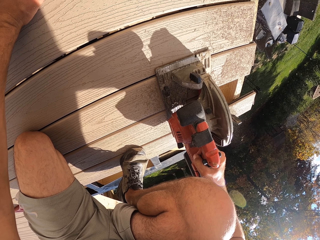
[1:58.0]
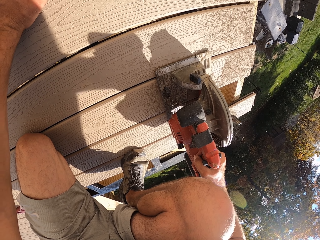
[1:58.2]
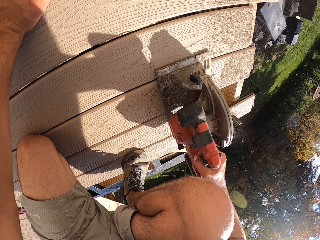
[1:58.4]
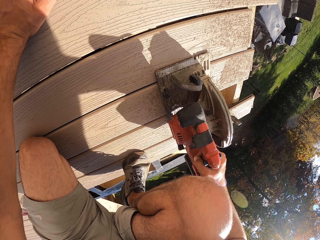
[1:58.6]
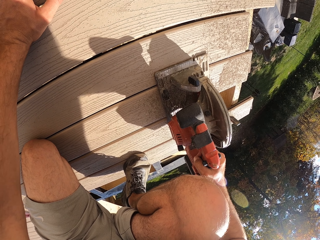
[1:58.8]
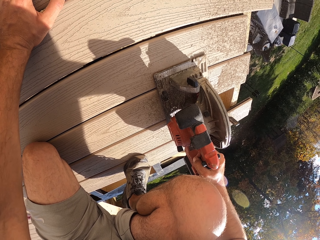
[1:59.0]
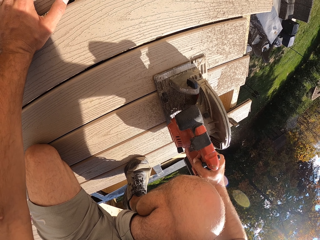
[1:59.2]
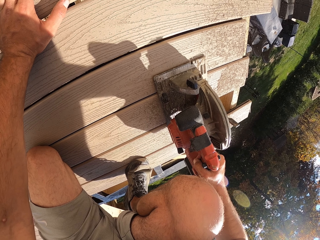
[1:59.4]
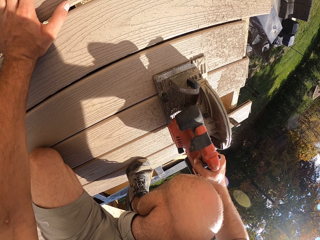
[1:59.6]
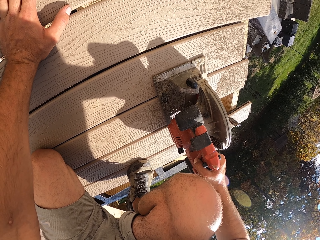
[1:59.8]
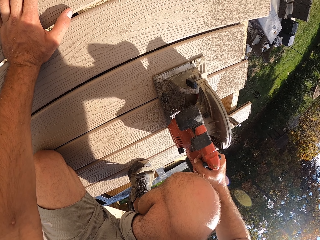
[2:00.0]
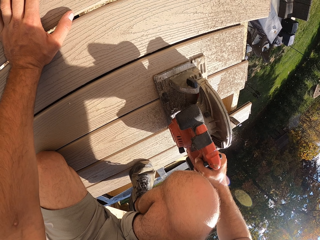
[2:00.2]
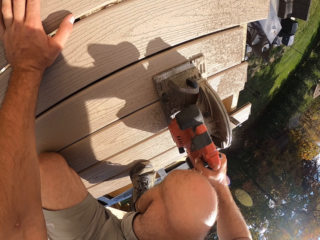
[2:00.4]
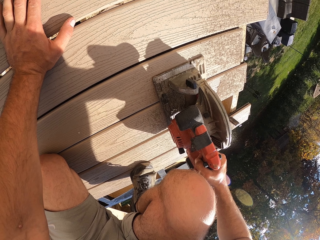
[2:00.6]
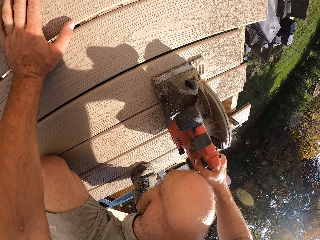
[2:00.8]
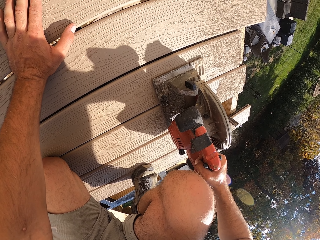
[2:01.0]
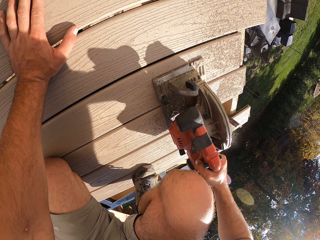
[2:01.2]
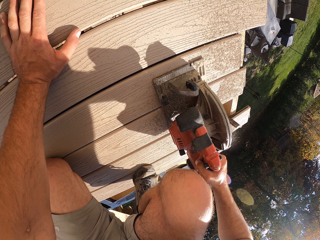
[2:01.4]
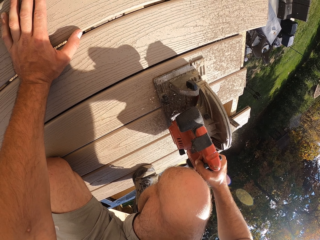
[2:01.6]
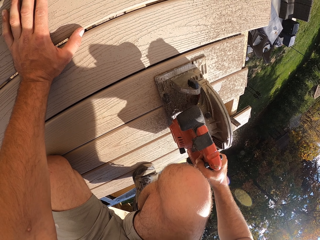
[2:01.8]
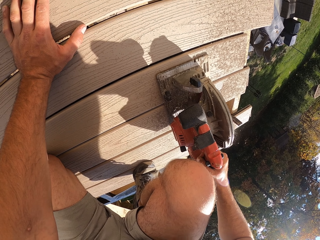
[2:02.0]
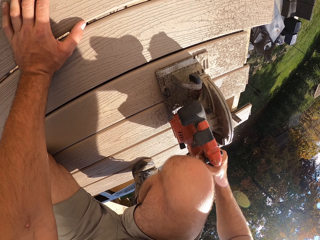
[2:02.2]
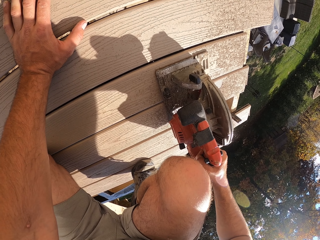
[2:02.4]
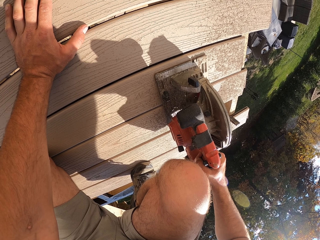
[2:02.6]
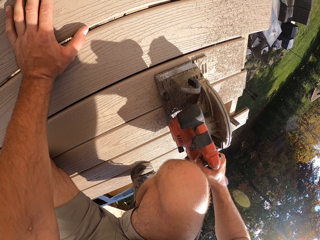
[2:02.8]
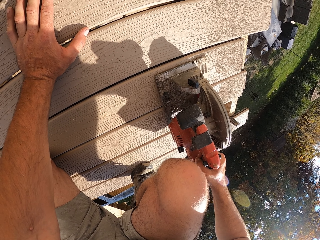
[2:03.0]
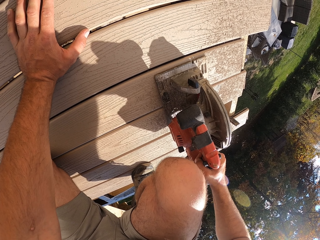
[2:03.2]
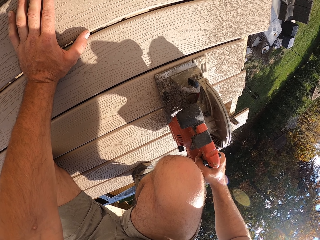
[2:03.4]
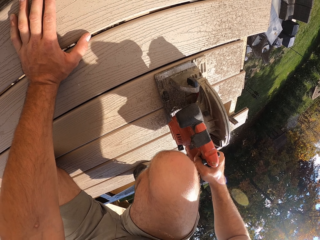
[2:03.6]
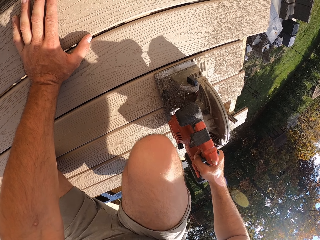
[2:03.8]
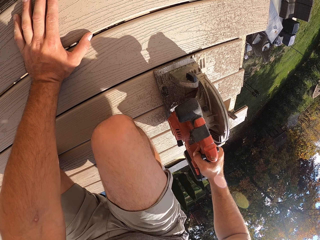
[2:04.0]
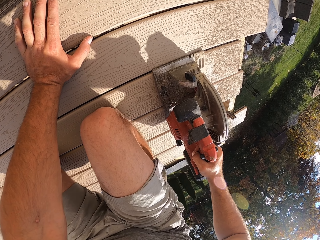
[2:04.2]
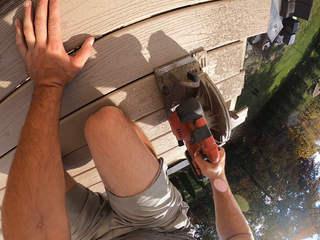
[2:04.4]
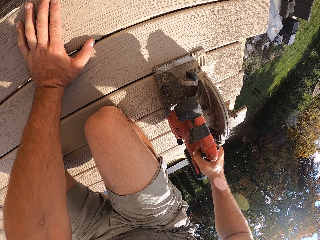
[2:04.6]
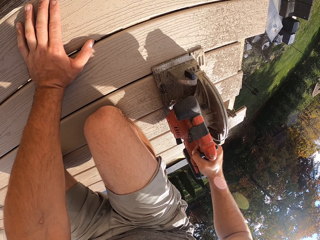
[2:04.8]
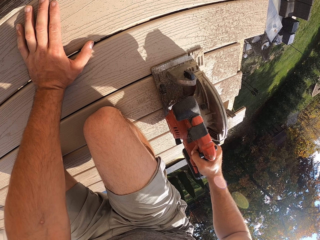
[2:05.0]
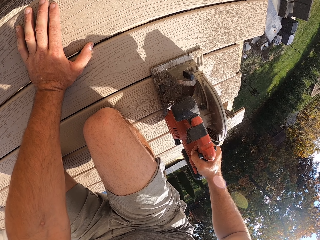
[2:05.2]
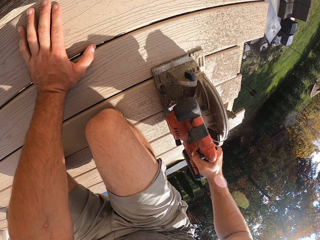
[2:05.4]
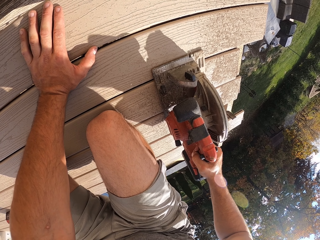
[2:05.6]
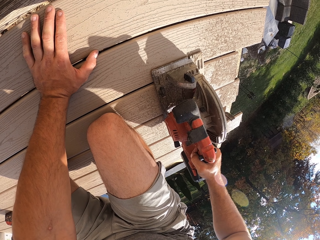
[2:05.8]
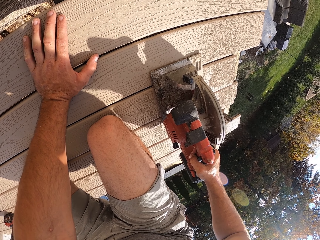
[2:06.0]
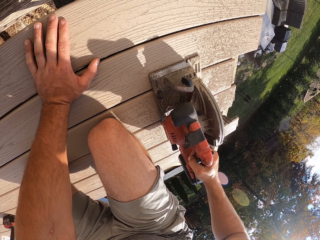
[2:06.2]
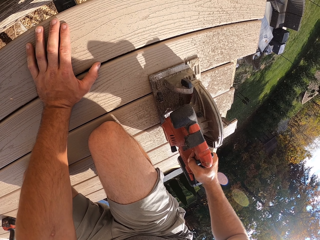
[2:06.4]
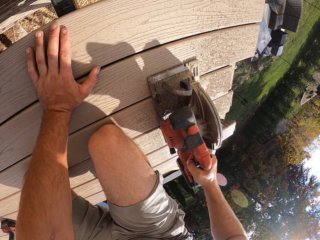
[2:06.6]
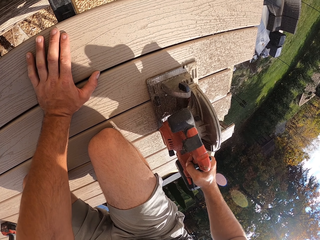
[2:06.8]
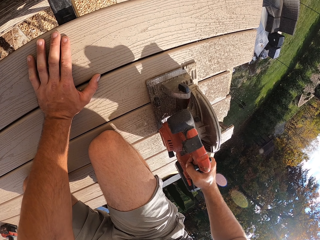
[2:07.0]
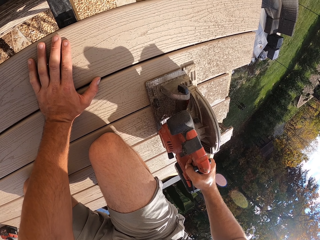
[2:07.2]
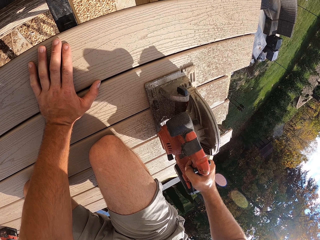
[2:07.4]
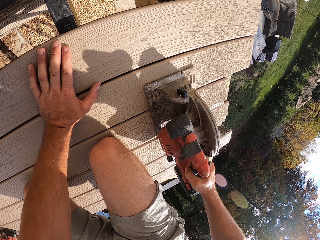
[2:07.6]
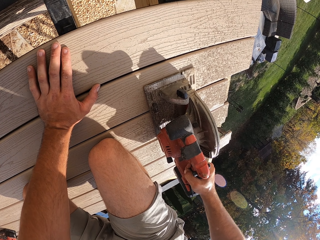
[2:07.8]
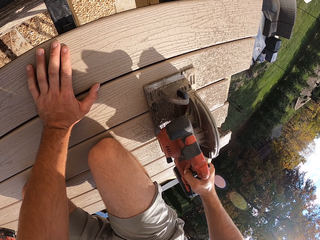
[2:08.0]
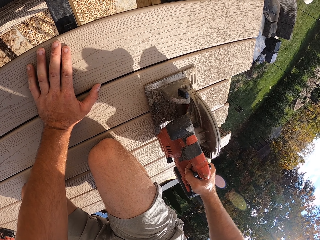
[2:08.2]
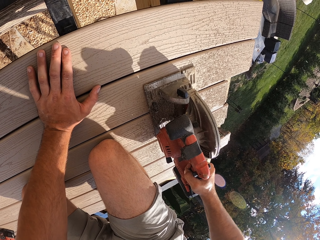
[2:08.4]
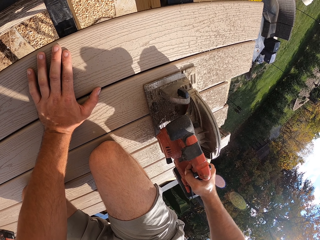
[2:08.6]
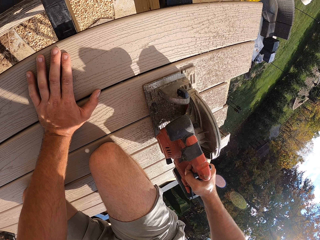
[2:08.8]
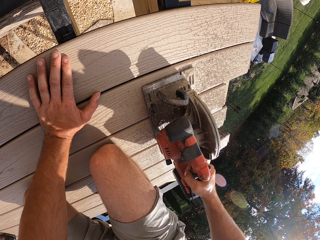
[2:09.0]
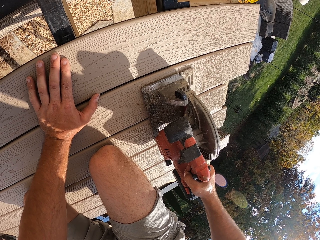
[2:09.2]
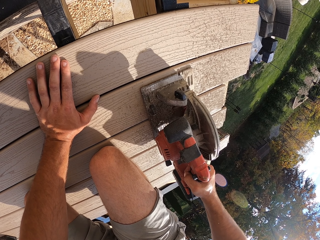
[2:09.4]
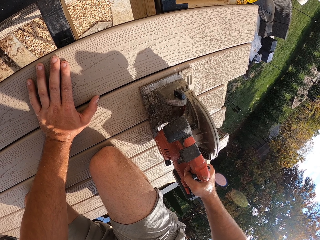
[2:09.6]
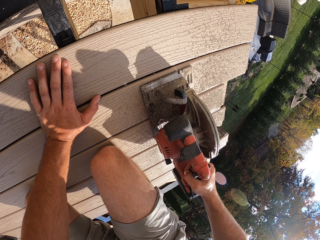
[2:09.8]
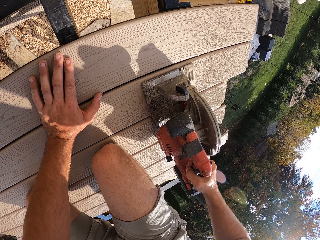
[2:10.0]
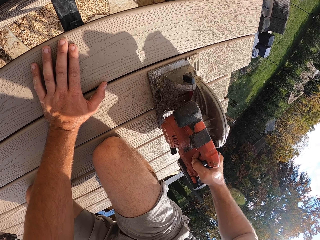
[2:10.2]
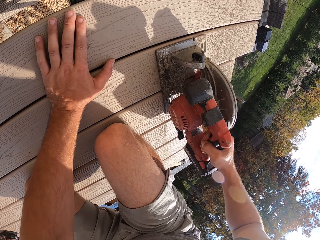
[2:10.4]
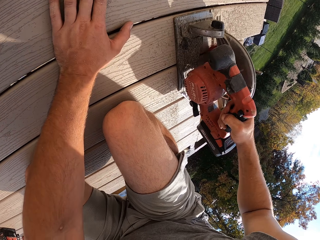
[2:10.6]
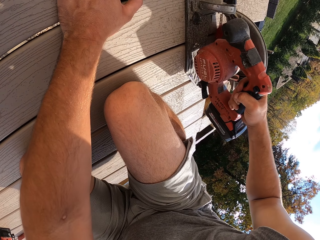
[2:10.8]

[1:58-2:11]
The camera wearer kneels. They cut a timber.

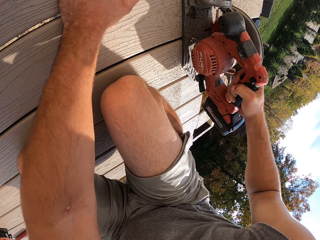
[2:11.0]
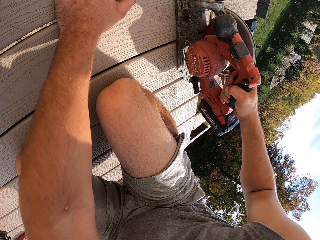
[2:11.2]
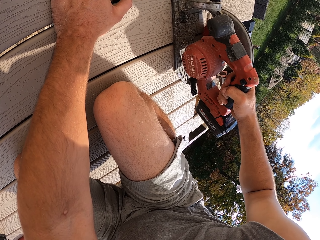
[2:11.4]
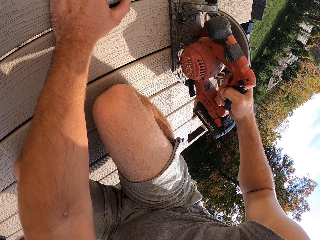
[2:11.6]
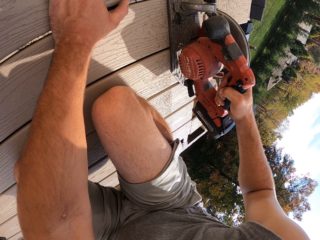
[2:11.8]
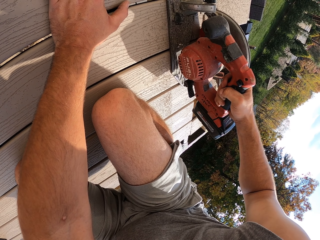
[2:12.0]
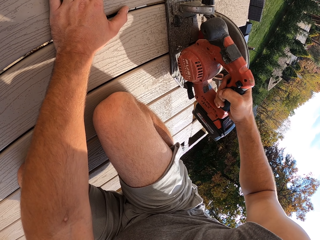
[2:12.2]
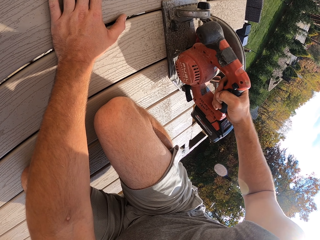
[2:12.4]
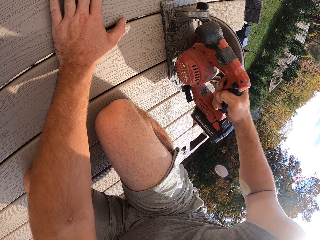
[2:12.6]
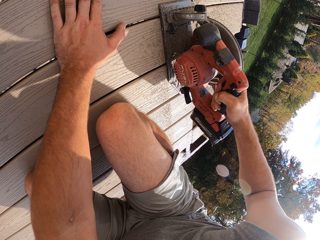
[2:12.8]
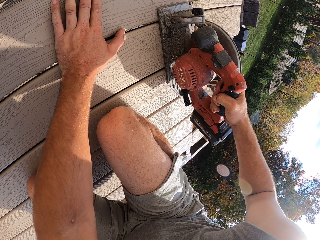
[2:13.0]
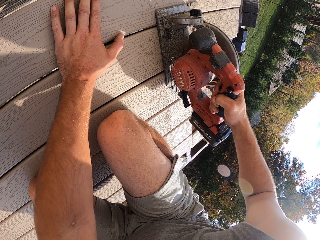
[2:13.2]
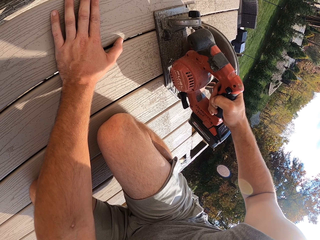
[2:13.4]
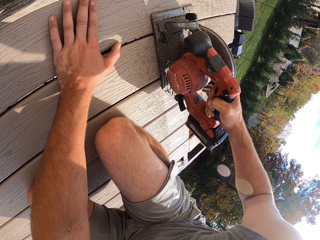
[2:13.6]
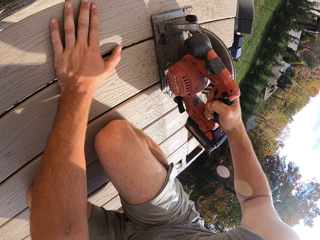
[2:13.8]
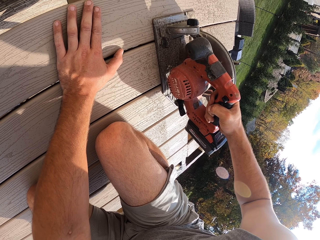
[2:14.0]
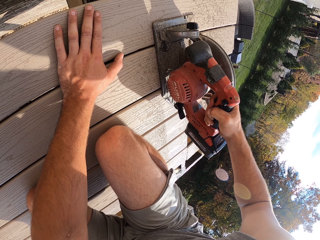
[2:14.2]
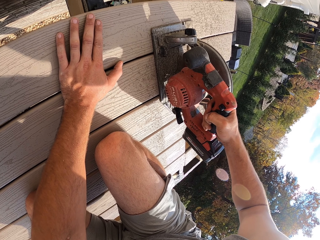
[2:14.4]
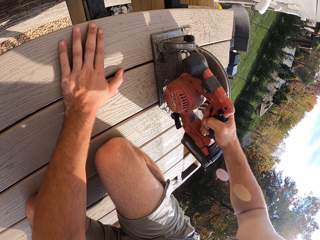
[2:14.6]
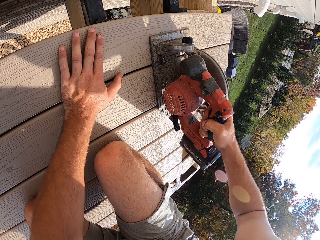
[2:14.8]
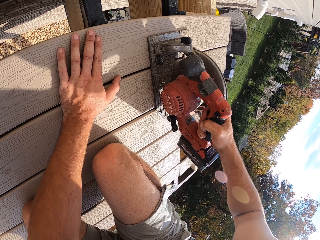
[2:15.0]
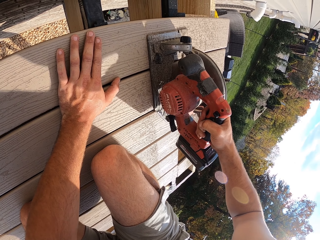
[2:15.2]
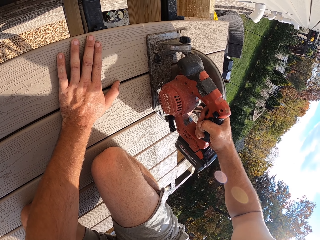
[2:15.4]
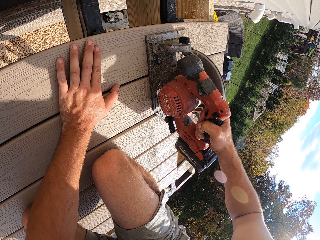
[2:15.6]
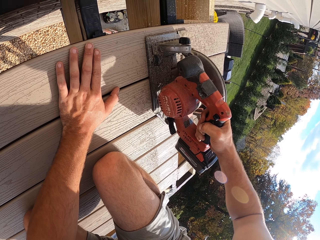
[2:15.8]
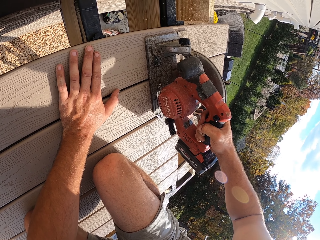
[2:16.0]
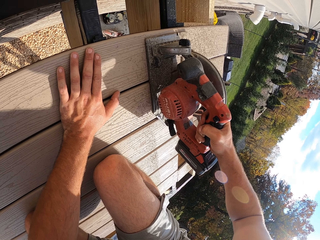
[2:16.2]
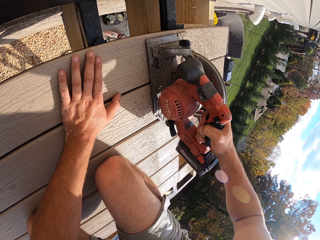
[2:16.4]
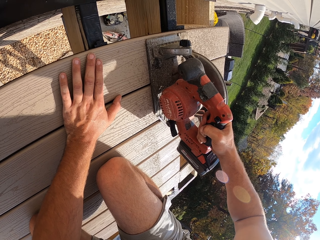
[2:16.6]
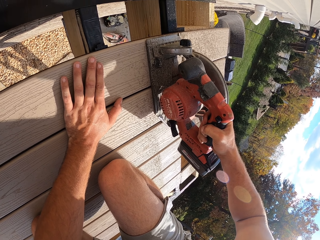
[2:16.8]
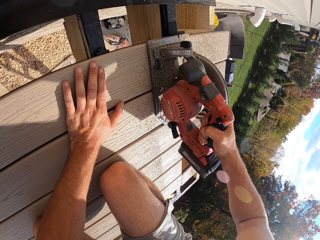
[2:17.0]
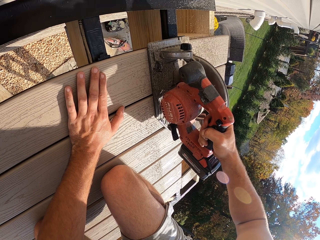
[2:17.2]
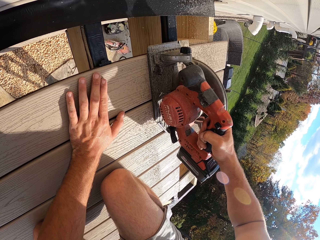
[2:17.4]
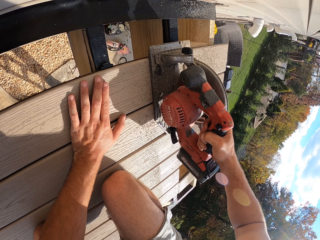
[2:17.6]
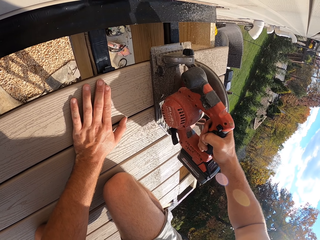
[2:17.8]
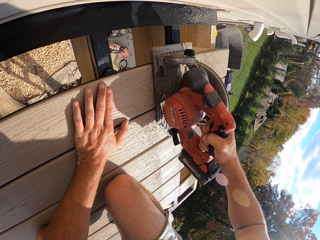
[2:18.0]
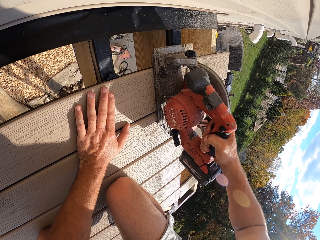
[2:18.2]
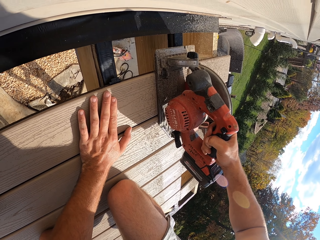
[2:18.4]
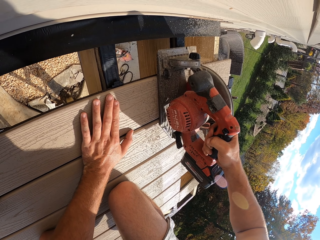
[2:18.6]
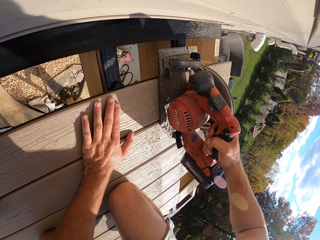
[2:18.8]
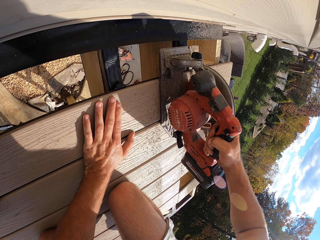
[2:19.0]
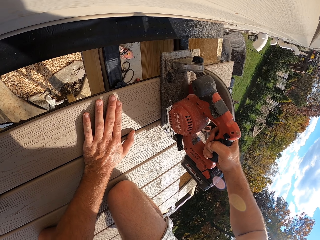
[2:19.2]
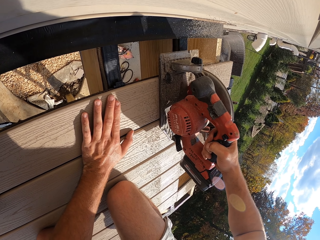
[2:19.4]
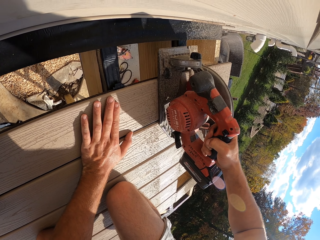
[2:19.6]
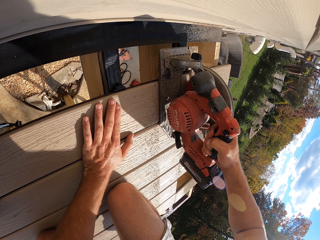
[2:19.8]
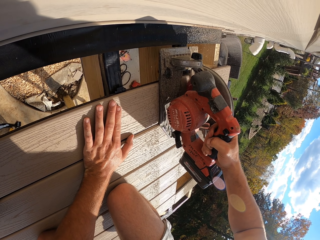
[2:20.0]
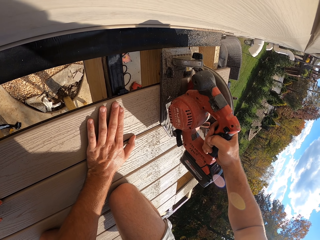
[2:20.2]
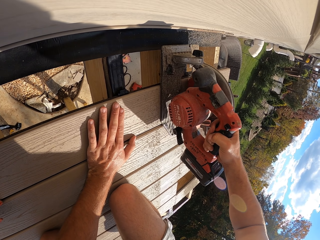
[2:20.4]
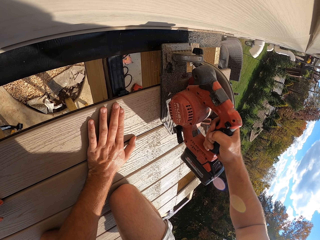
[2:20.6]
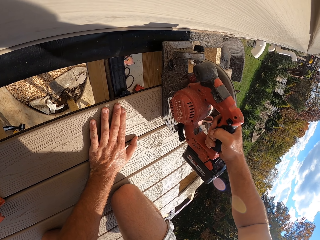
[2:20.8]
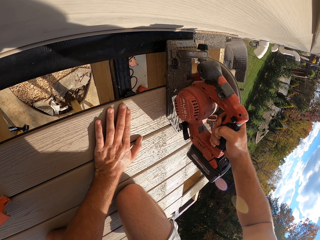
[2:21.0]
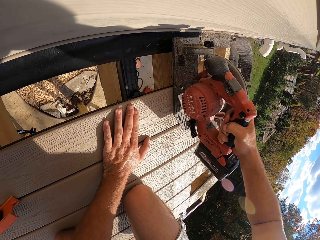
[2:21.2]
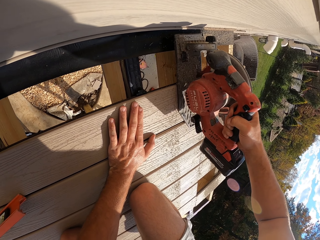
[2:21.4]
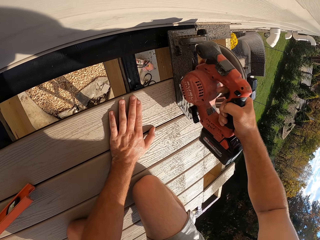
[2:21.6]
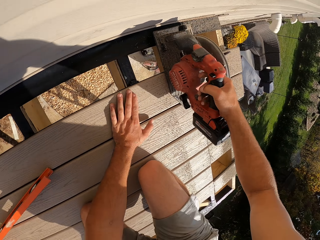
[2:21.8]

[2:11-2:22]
The camera wearer moves backwards. They cut a timber.
